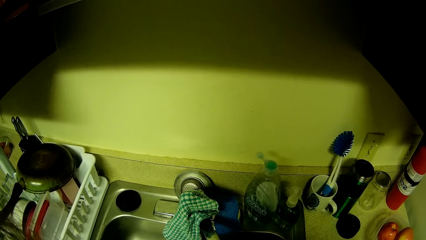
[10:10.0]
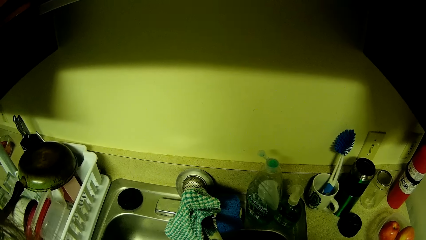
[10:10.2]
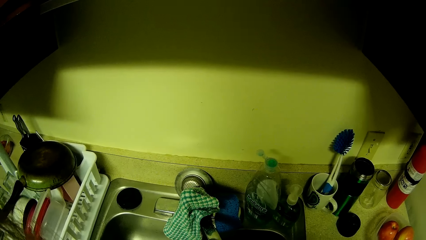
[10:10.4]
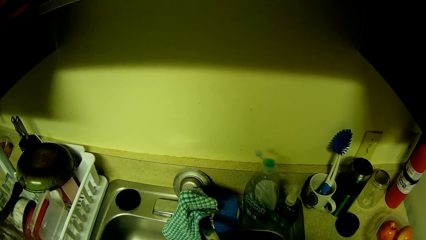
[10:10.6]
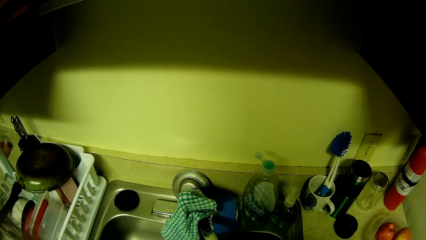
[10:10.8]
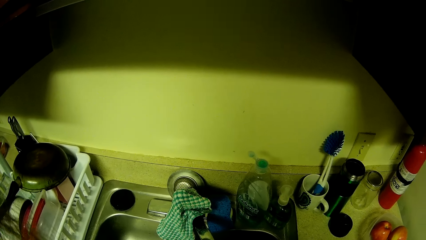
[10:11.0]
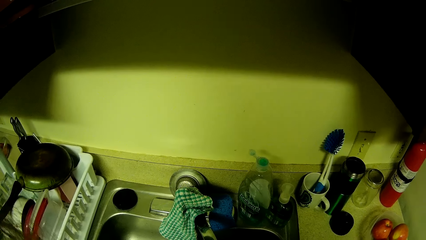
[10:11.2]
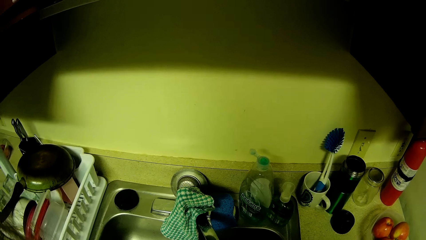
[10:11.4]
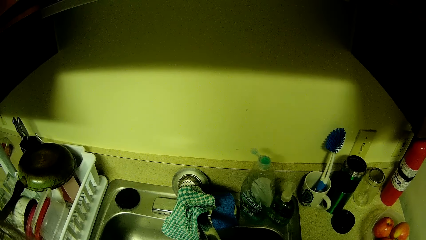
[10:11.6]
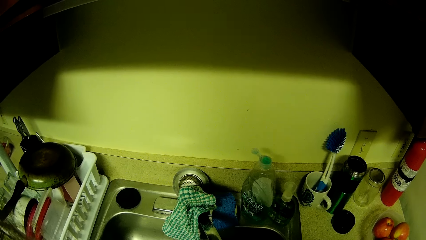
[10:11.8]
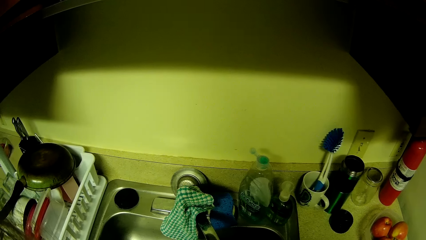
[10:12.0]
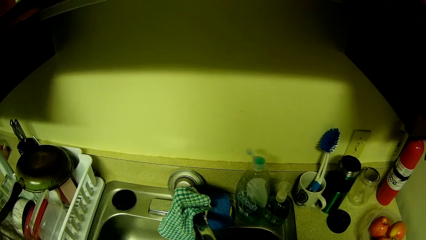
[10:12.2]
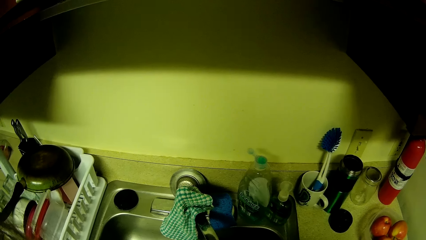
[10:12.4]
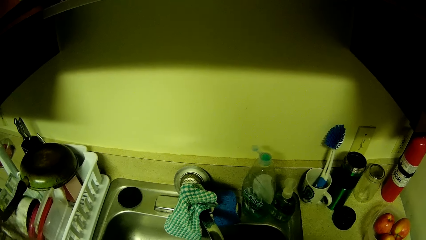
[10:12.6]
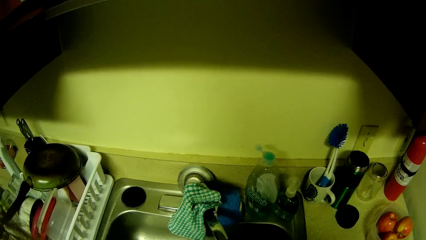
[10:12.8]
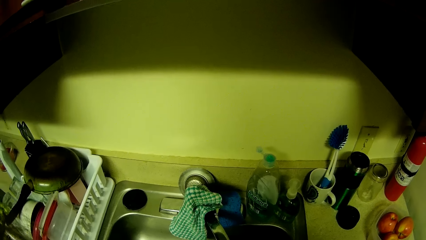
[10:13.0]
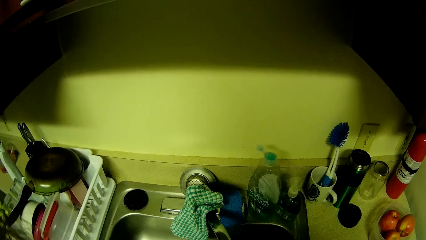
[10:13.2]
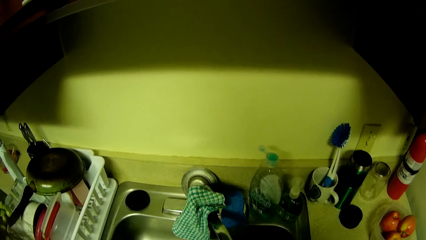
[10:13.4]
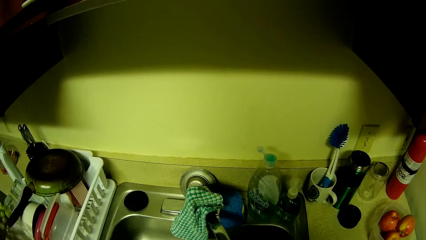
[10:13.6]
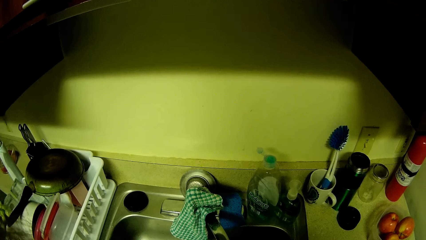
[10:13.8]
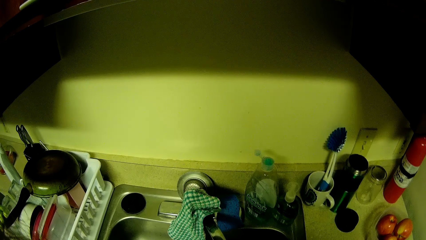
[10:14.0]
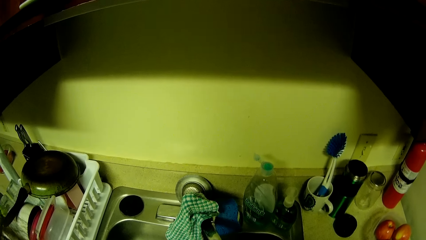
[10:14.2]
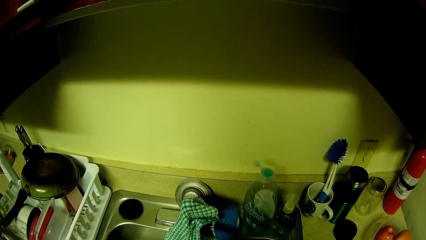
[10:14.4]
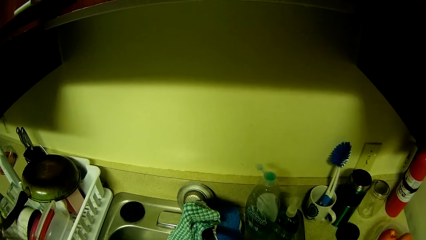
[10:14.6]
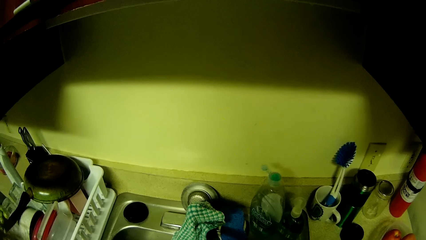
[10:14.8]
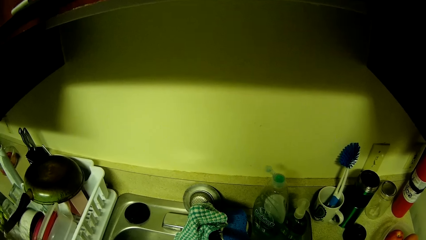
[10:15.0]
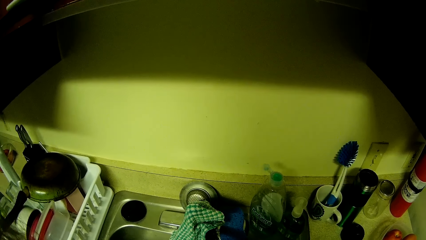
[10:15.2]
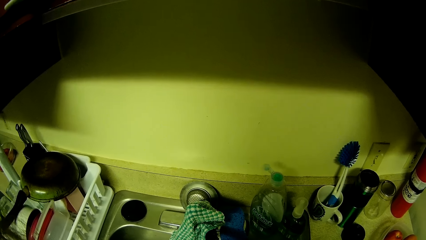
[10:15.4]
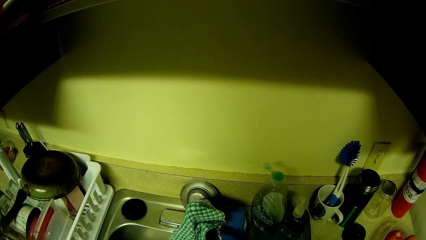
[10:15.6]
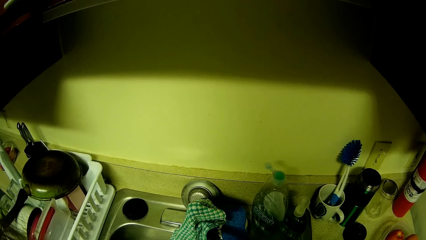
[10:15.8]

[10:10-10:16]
The camera wearer stands along the sink.

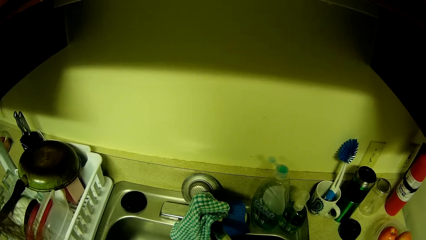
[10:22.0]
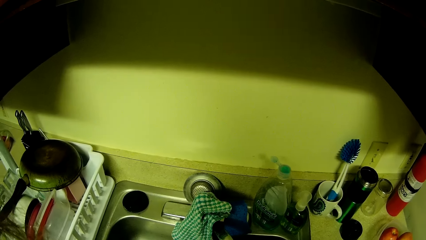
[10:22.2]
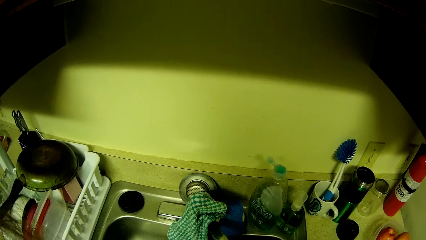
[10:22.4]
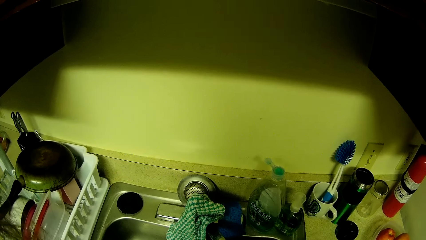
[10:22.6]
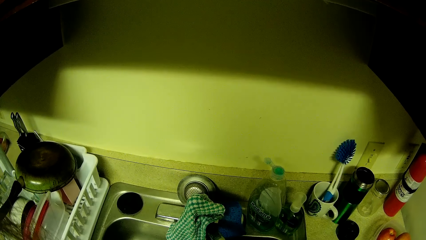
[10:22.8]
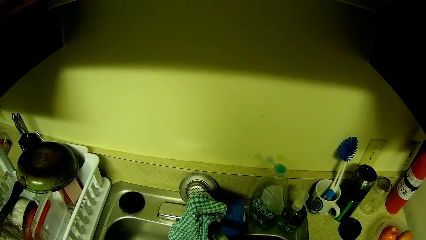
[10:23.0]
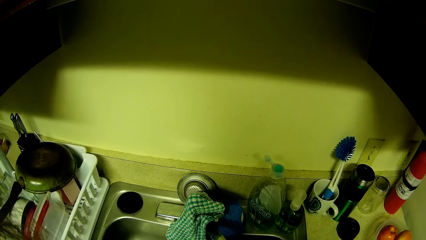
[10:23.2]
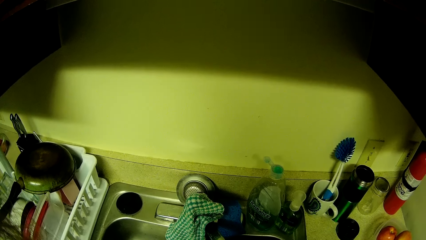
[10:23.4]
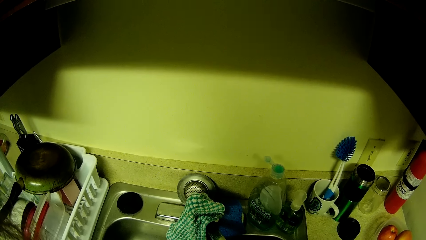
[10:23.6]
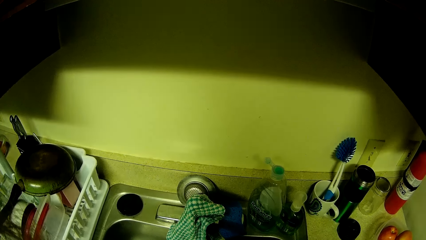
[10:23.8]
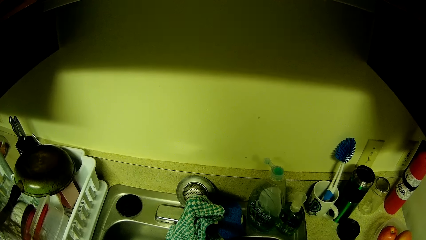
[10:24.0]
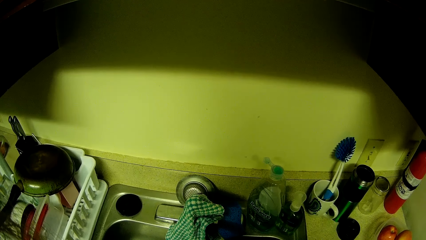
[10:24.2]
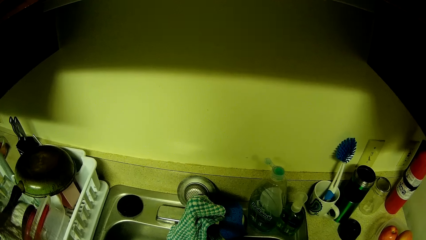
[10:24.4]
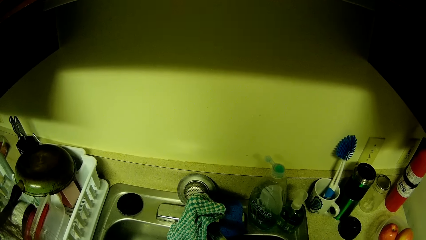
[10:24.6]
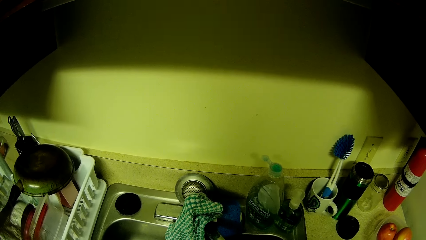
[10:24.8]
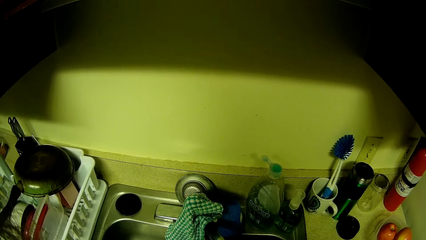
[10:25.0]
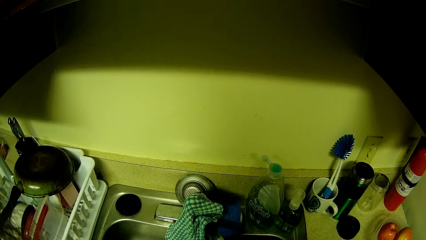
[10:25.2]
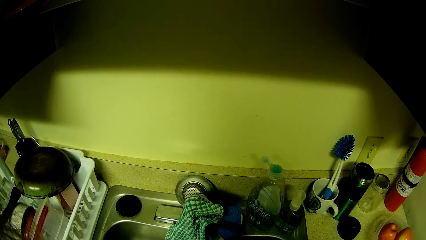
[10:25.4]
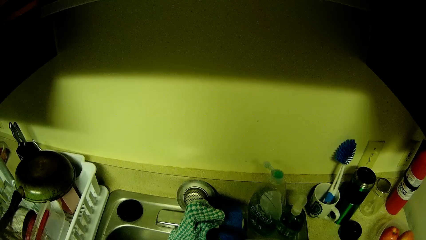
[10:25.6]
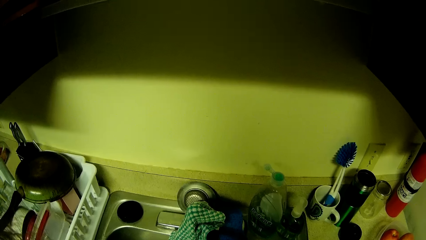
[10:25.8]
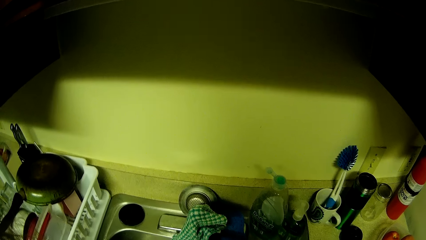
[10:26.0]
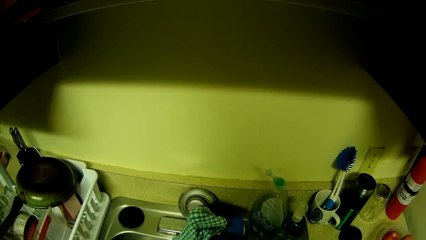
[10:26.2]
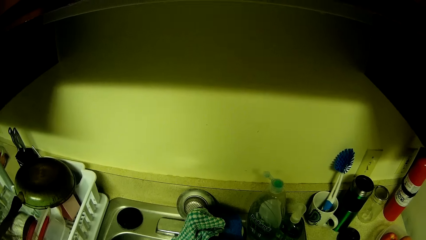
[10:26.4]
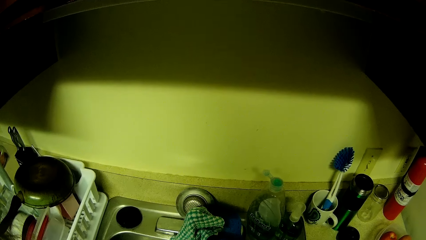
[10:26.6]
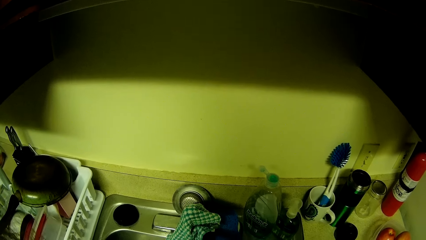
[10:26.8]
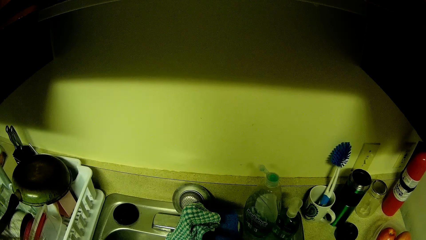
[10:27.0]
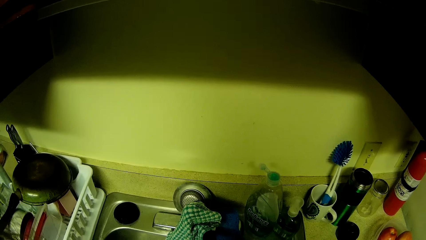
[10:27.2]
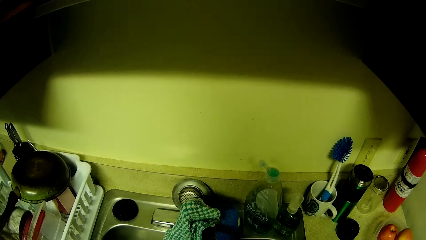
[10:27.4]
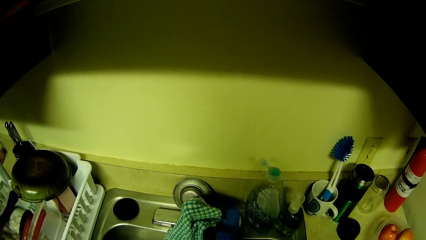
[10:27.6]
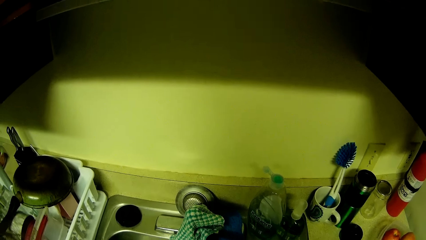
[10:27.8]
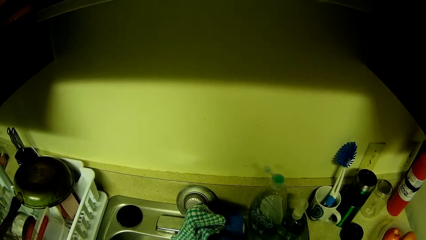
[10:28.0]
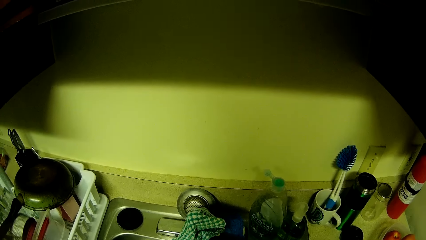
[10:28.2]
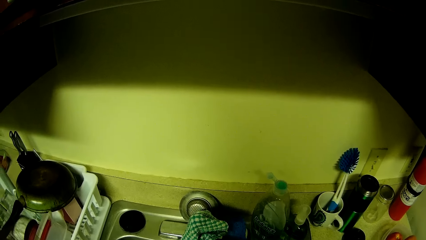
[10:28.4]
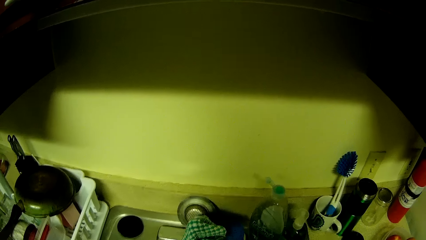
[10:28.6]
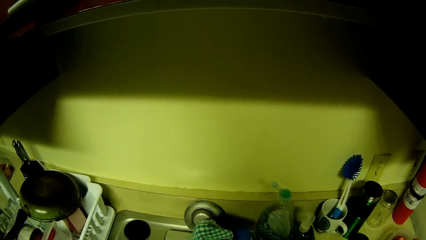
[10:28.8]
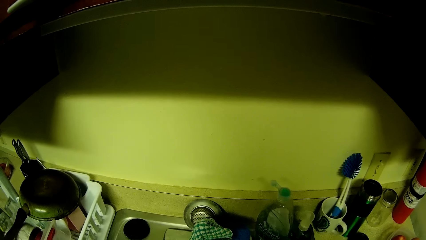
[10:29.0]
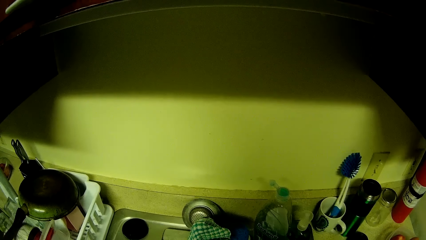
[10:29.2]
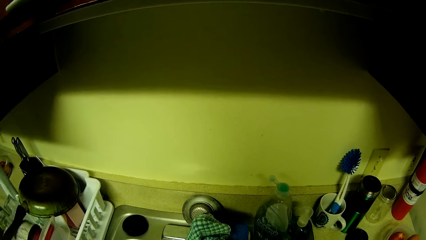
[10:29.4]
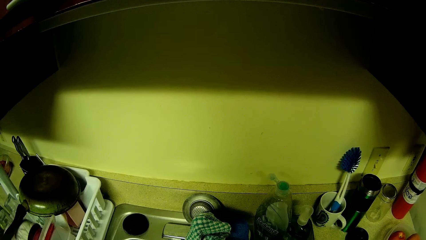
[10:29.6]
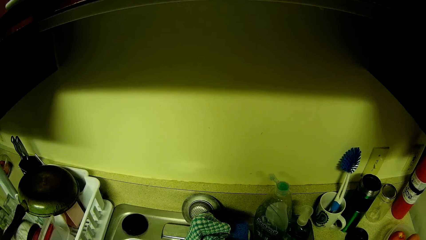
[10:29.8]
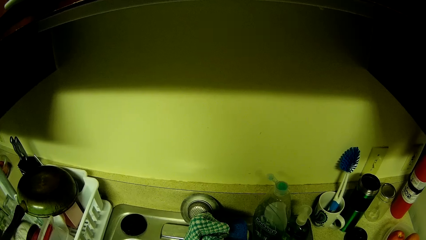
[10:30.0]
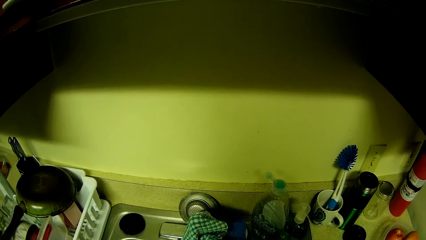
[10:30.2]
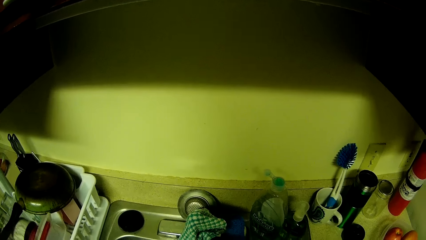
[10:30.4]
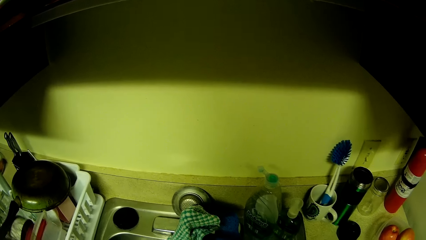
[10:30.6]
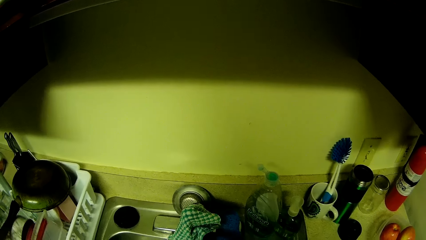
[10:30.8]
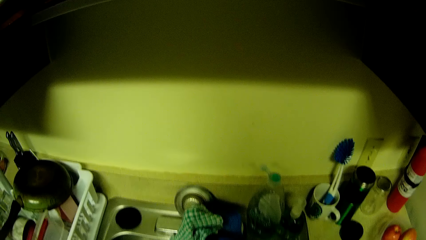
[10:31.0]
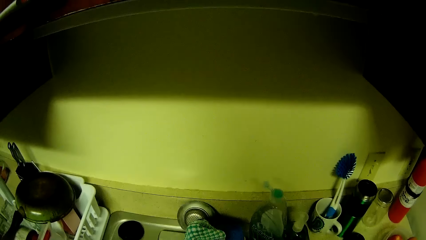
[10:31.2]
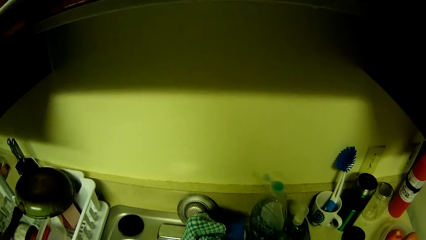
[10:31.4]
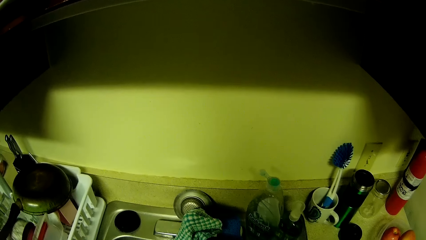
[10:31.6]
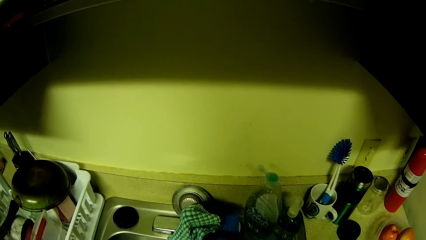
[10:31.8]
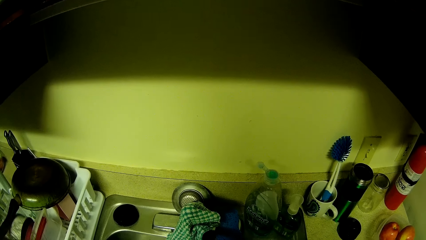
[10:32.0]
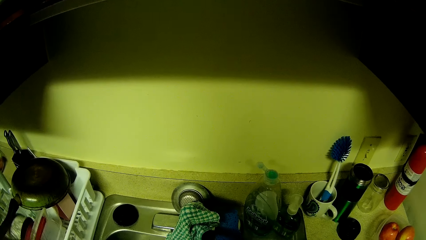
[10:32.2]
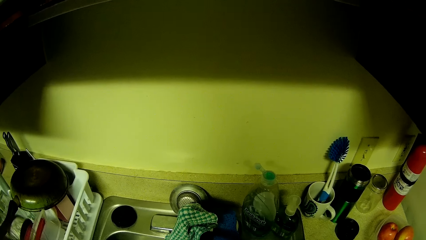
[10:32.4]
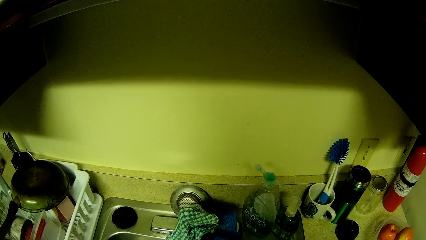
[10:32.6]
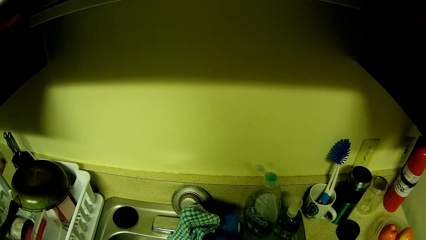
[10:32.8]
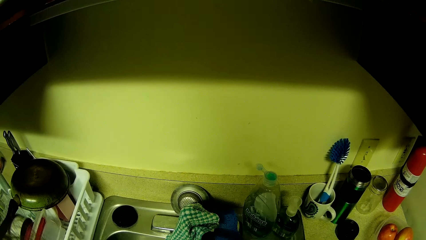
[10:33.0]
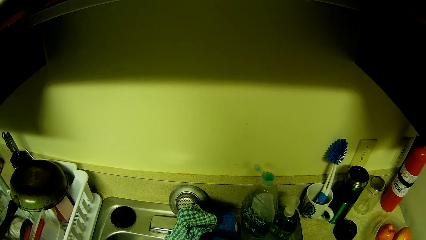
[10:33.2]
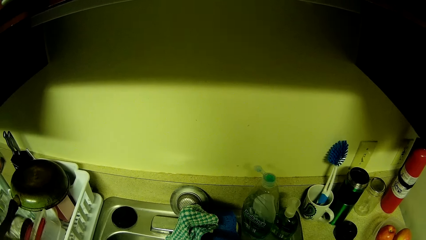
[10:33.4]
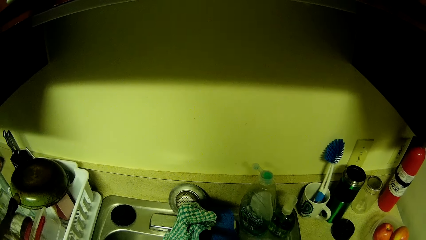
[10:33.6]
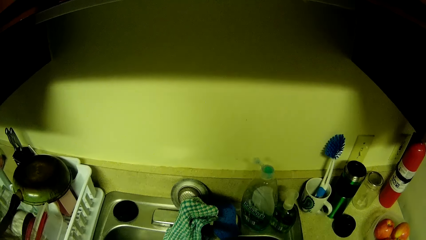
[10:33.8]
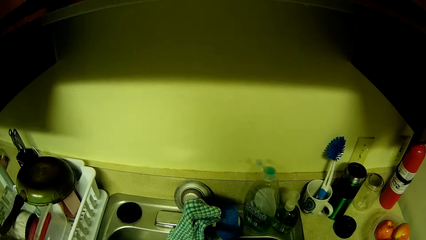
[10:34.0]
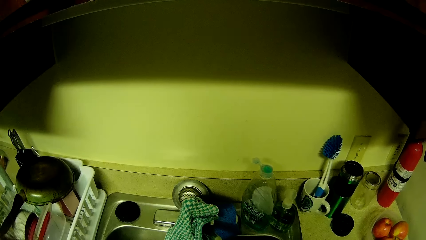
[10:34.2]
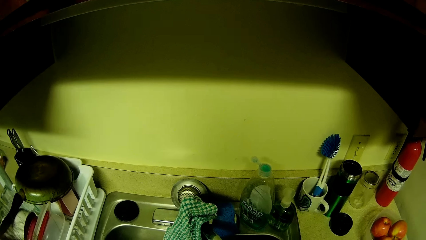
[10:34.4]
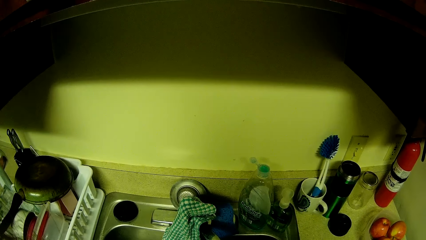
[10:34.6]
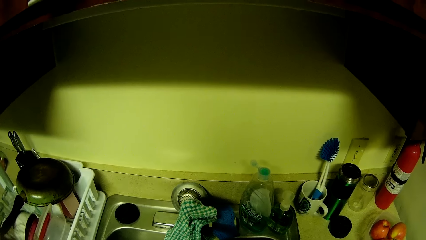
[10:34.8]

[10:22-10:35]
The camera wearer washes the fruit in the basin with both hands.
